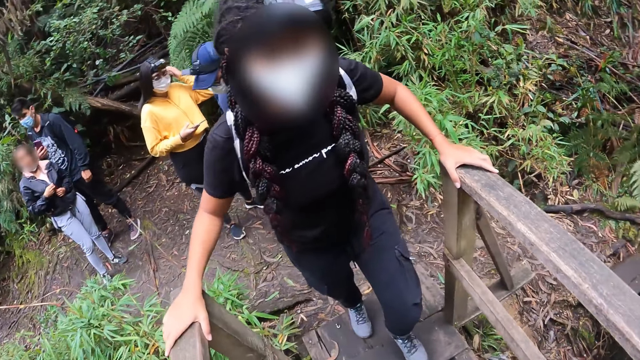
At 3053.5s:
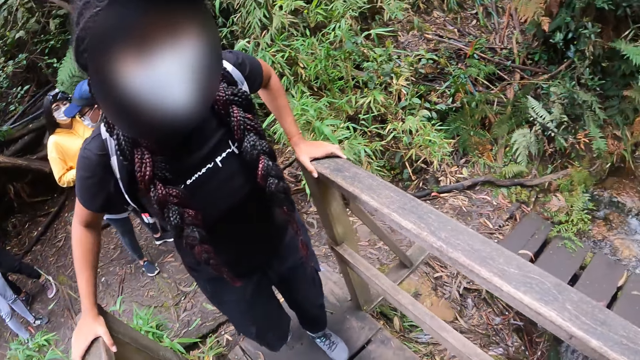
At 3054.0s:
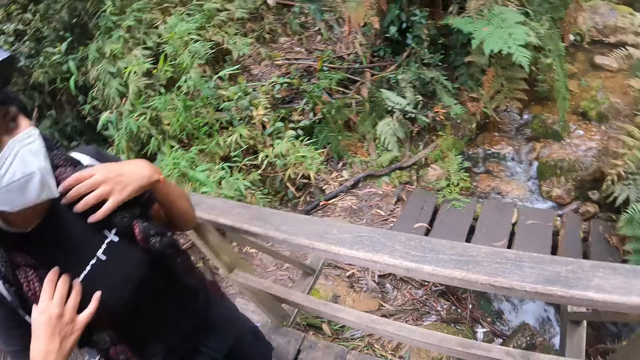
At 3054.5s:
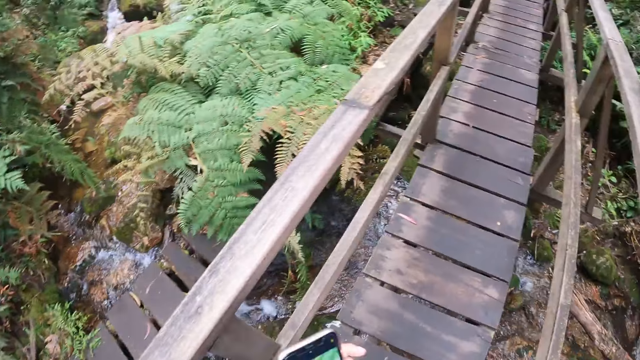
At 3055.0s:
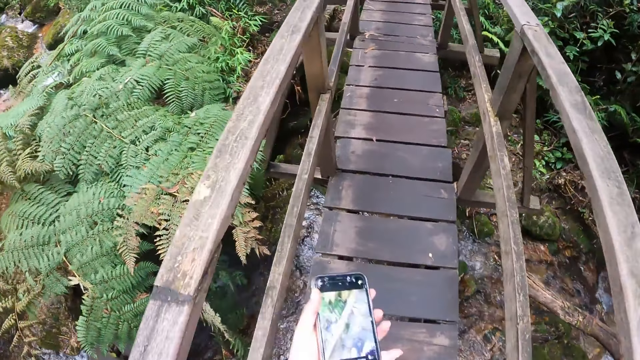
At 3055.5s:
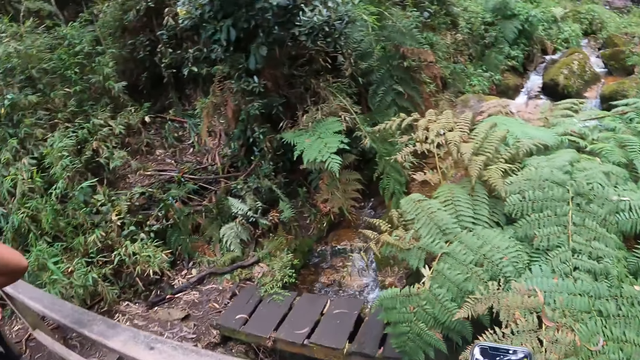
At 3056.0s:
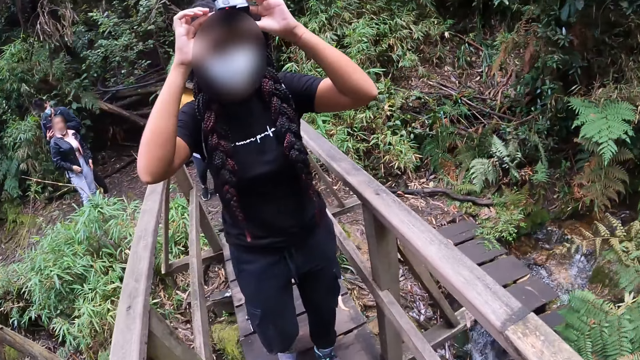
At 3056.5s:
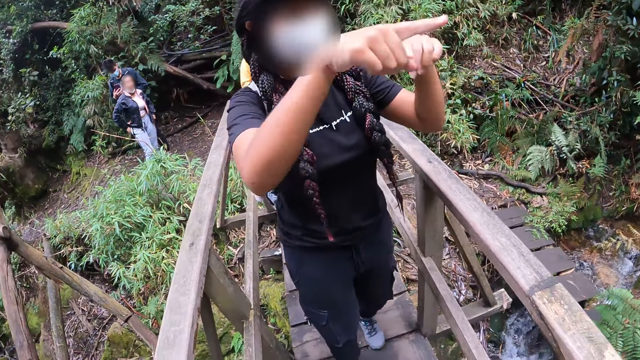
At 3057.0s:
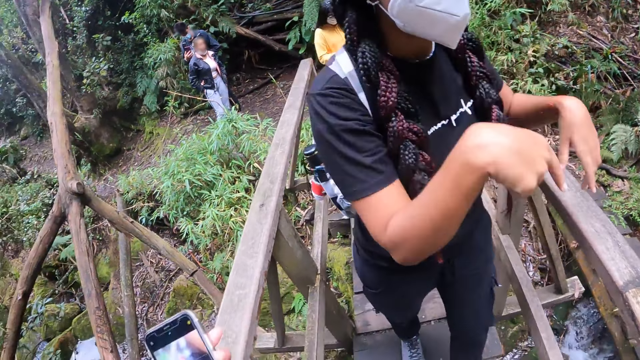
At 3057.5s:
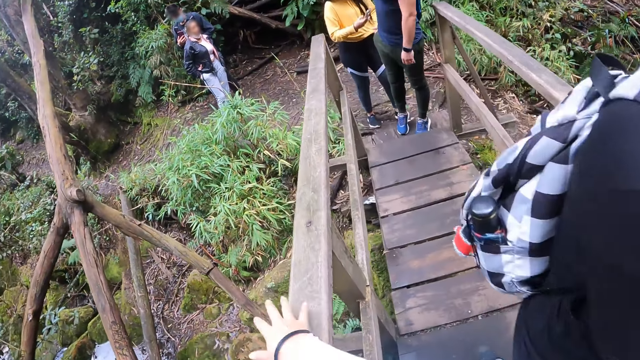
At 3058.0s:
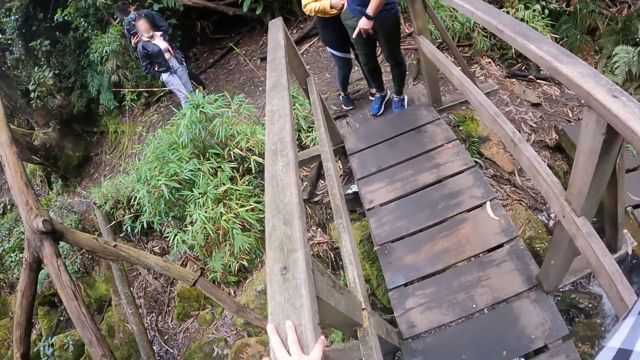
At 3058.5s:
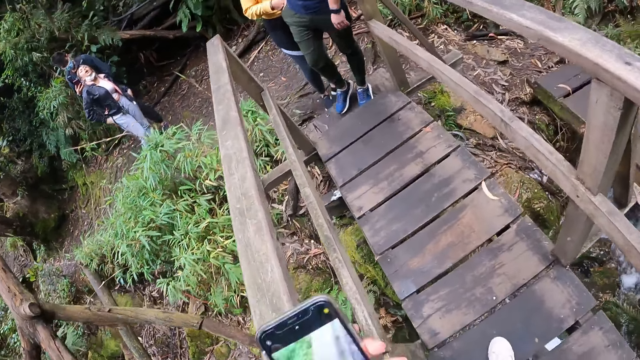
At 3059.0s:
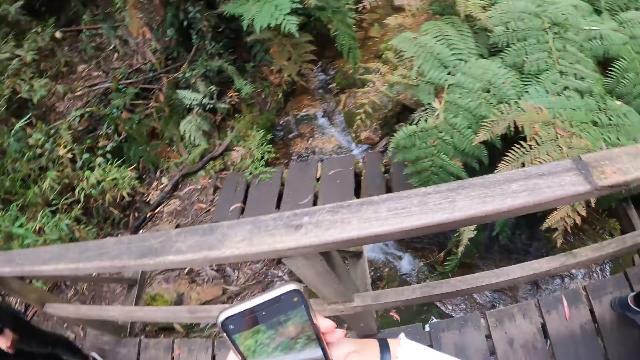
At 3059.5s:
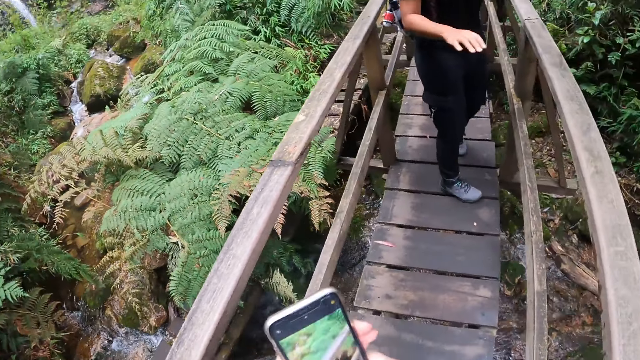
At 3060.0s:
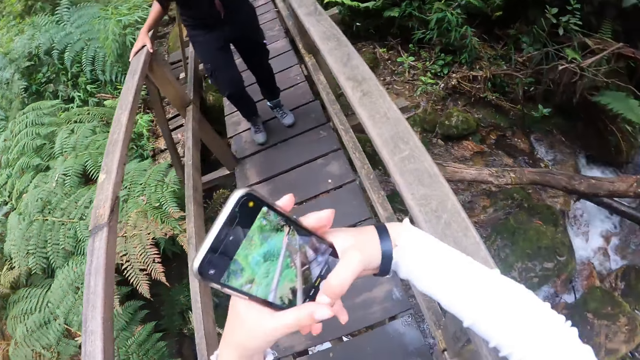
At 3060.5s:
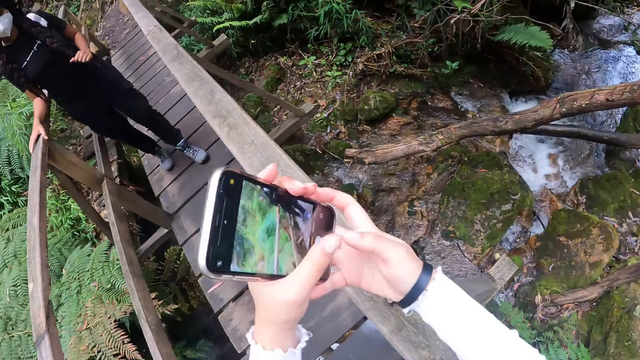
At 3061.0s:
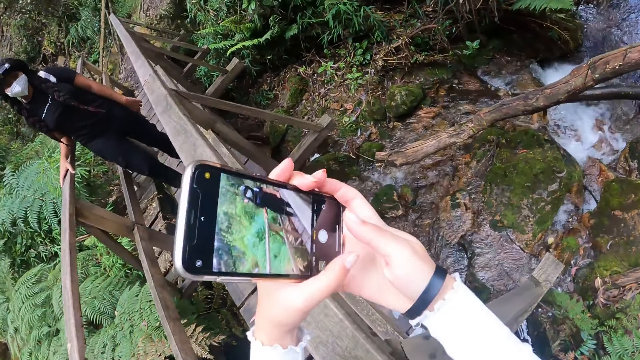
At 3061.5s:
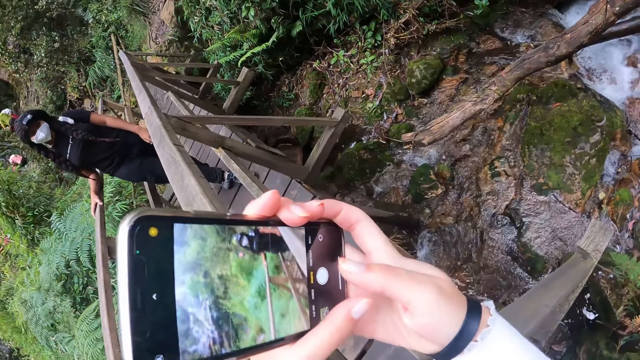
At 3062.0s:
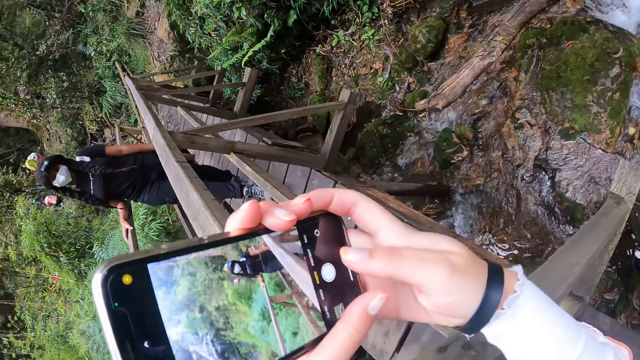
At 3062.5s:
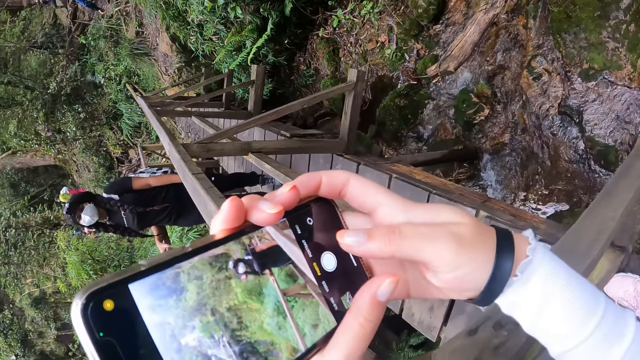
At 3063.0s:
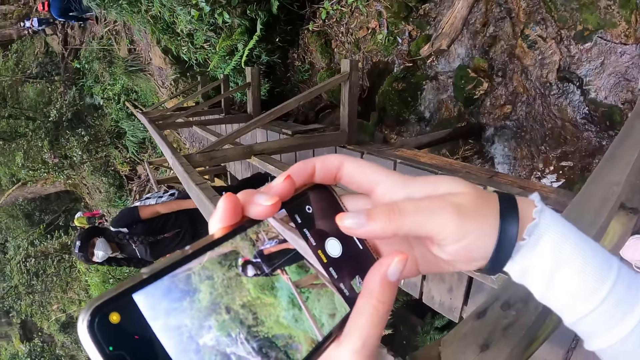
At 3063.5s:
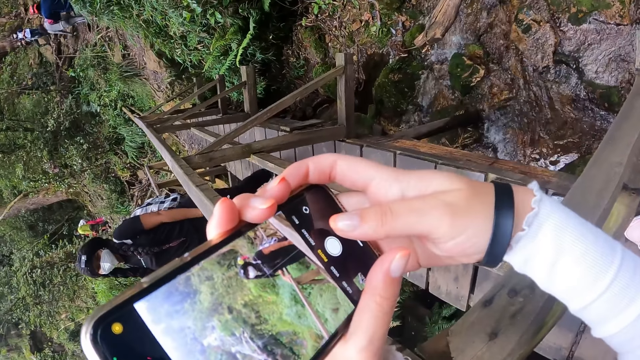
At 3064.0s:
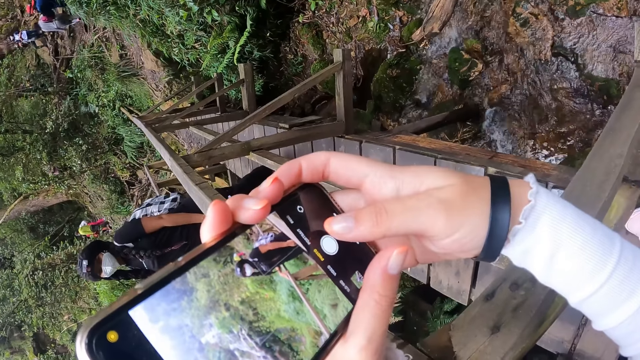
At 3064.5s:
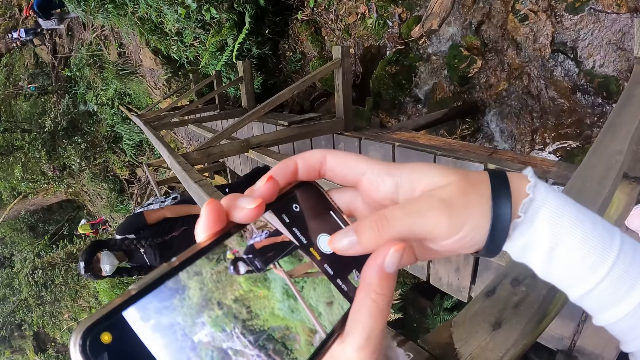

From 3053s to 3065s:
The woman holds the rail of the wooden bridge with her right hand. The woman climbs on the bridge. The woman touches her hair with both hands. The camera wearer walks around. The woman adjusts a camera on her head with both hands. The woman moves around. The camera wearer touches the rail of the wooden bridge with her right hand. She moves around. She operates the phone in both hands with her right hand. She takes a picture.

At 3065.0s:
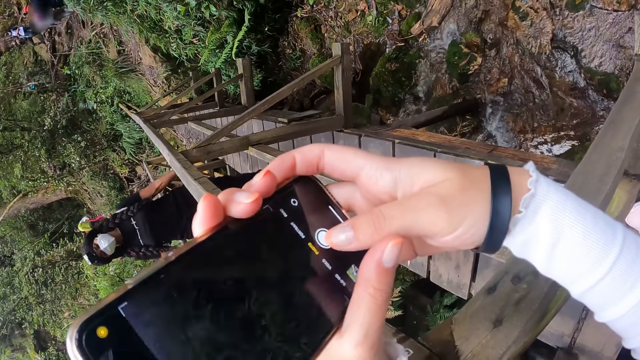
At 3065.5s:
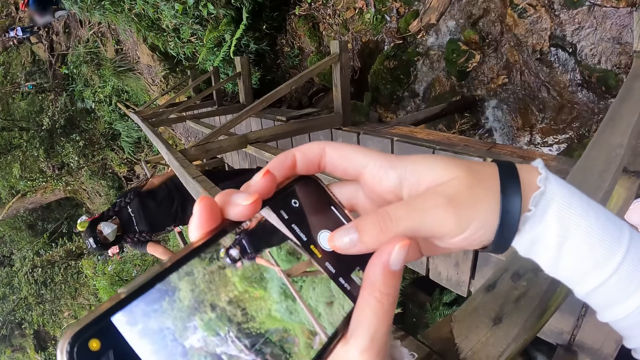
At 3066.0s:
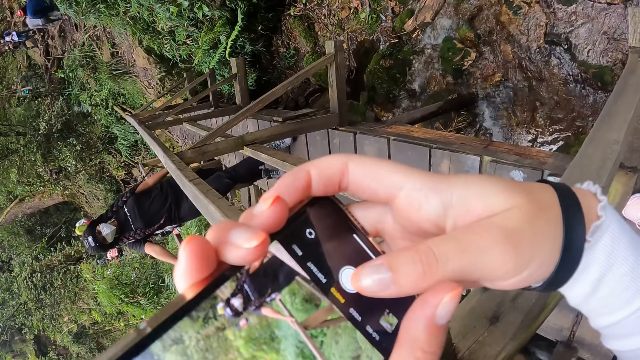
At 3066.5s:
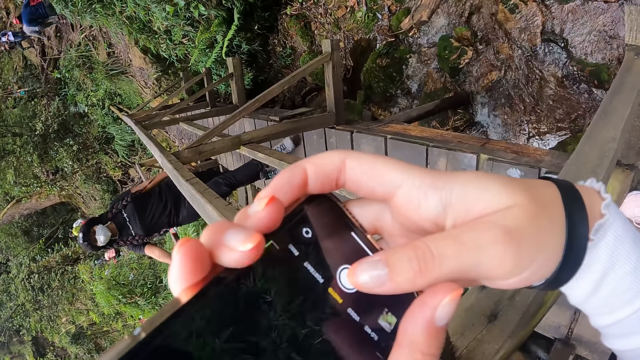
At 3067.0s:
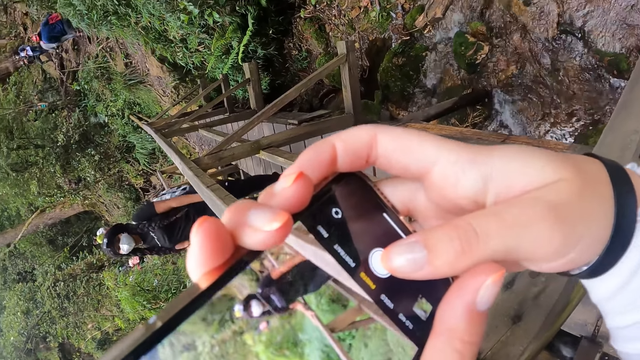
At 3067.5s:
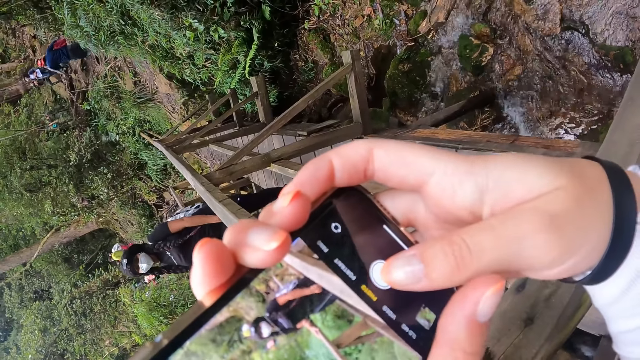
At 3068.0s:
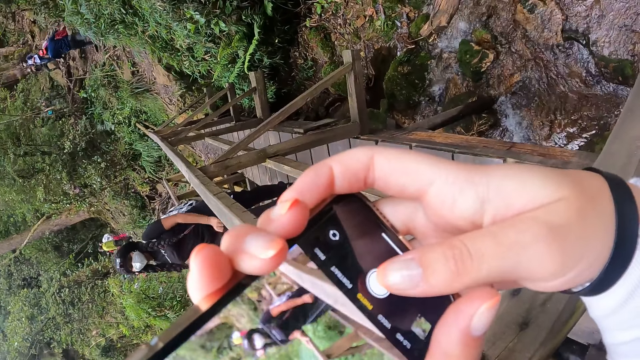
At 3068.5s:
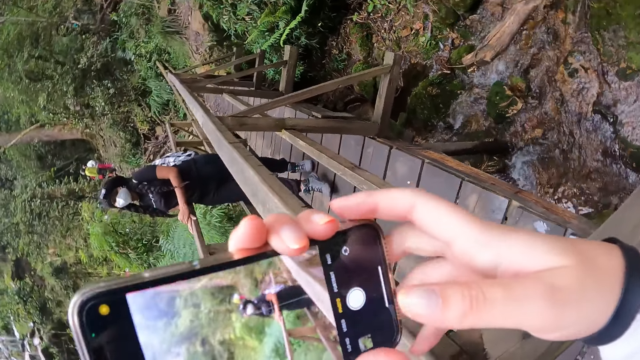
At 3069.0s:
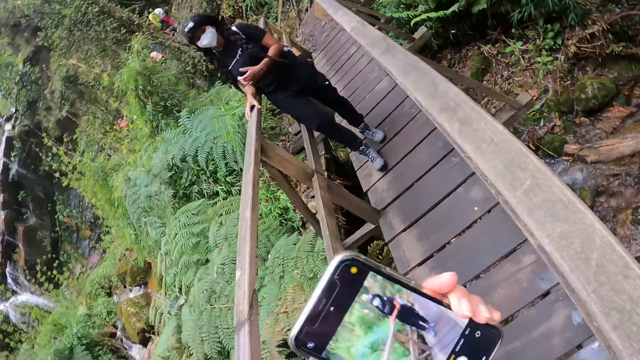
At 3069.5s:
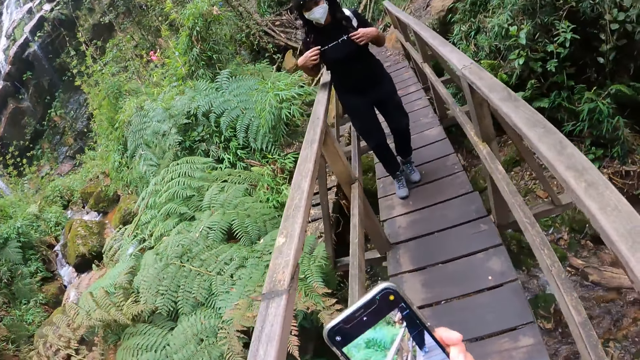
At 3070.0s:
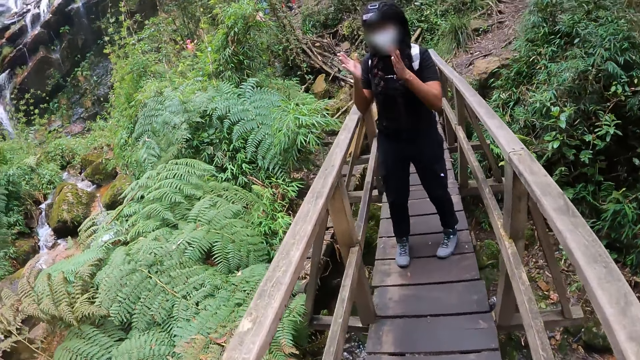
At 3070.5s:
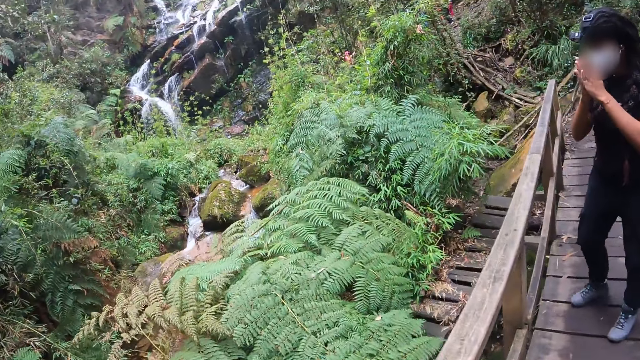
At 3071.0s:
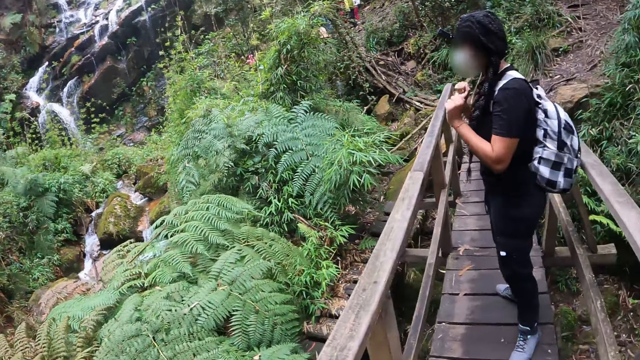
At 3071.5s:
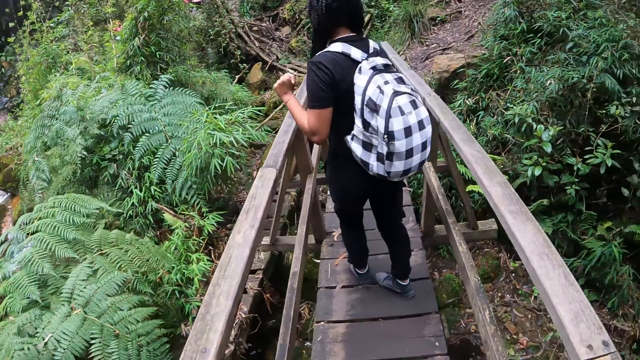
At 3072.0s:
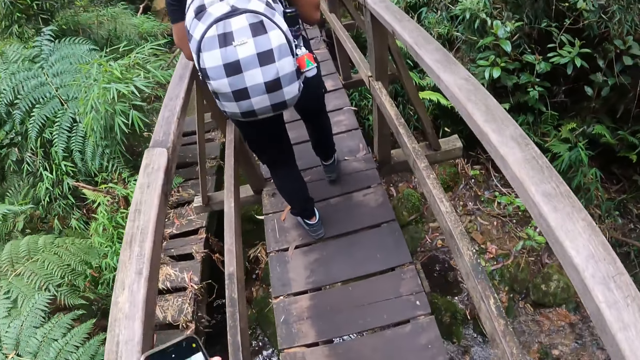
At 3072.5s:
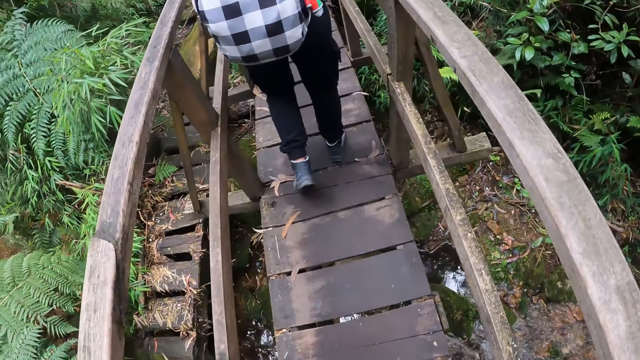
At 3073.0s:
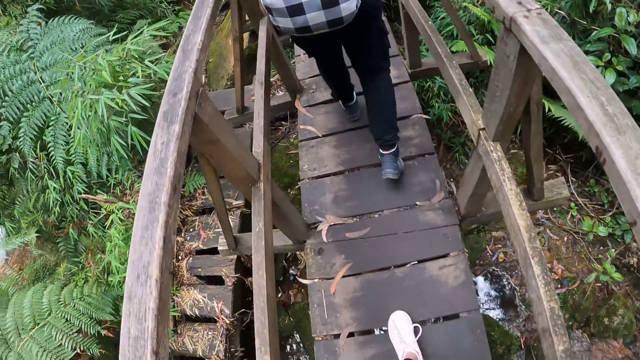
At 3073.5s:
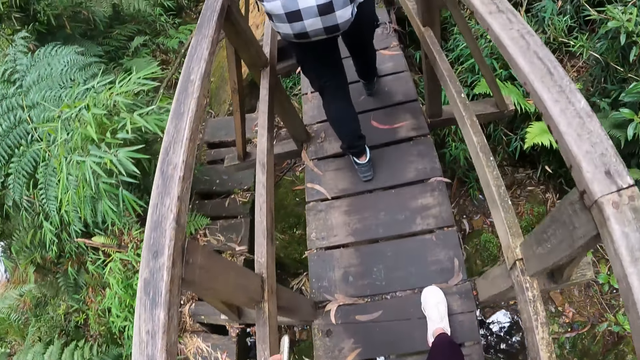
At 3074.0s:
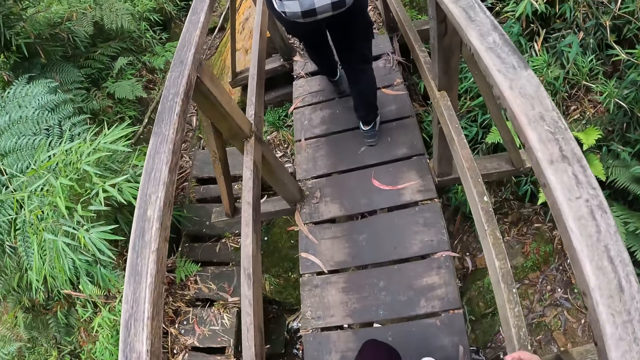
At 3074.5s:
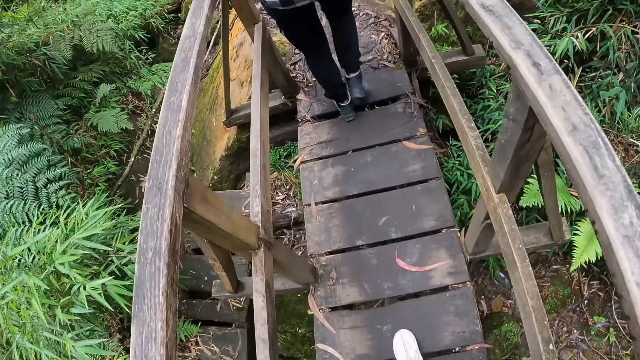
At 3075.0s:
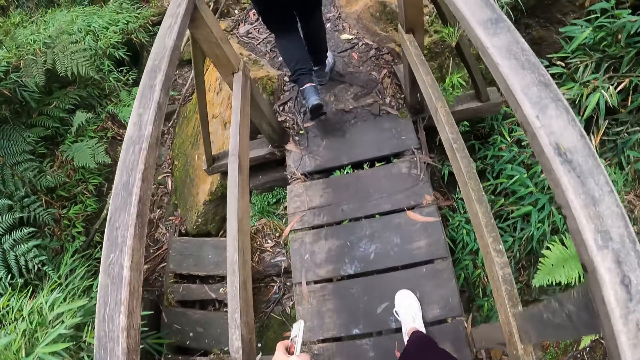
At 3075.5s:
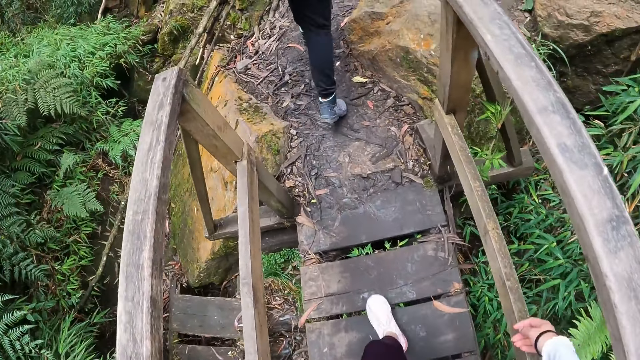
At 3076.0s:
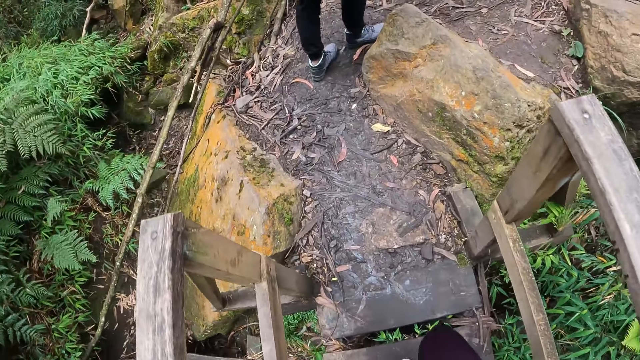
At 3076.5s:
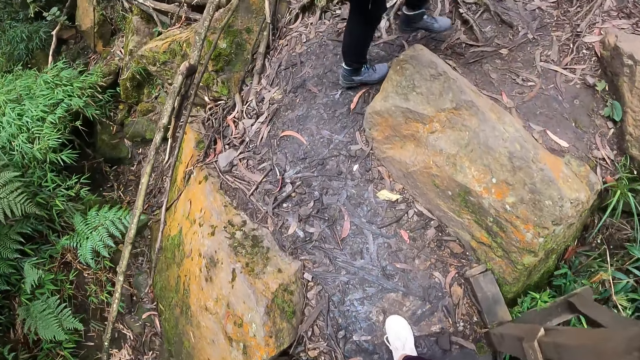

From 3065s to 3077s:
The camera wearer moves around. A woman walks around. The woman walks onto a bushy path.
